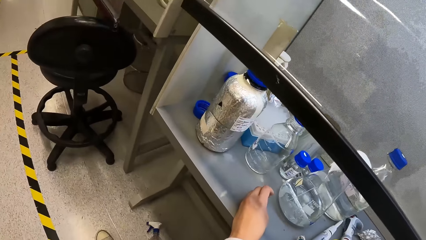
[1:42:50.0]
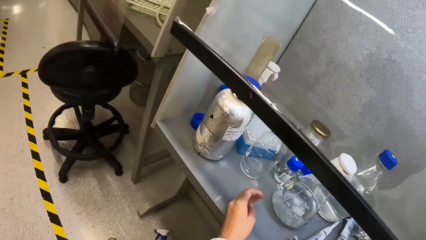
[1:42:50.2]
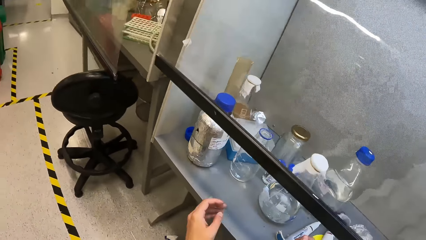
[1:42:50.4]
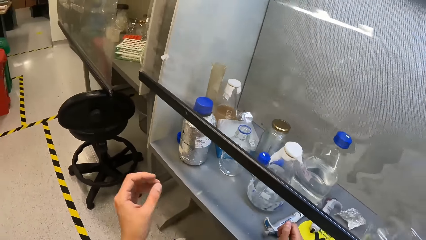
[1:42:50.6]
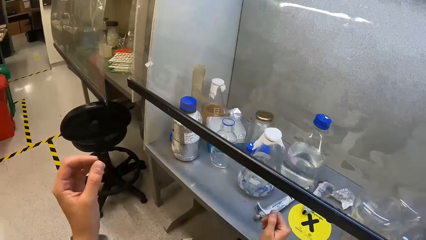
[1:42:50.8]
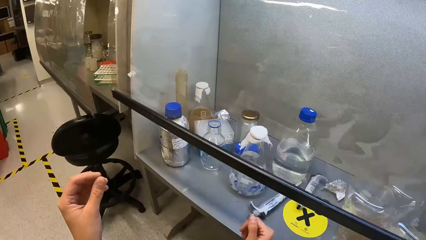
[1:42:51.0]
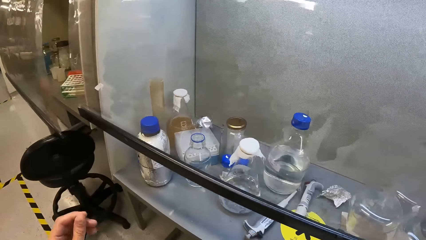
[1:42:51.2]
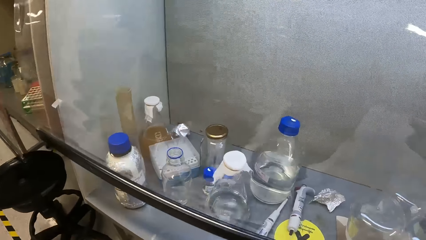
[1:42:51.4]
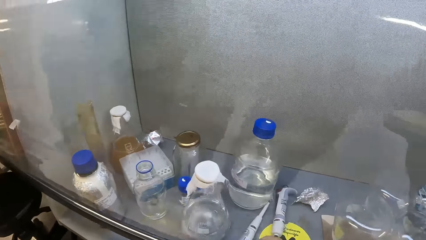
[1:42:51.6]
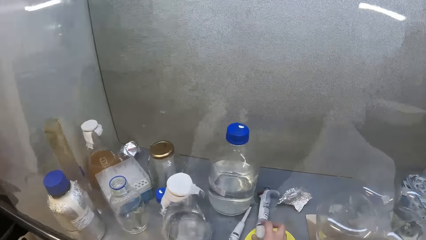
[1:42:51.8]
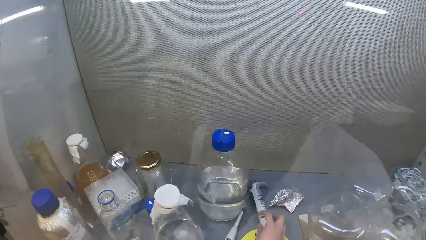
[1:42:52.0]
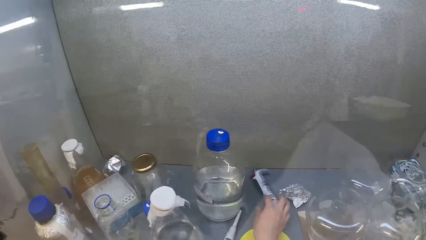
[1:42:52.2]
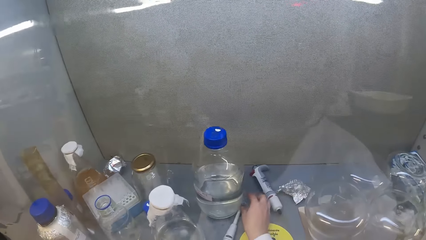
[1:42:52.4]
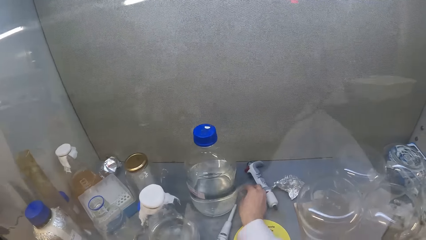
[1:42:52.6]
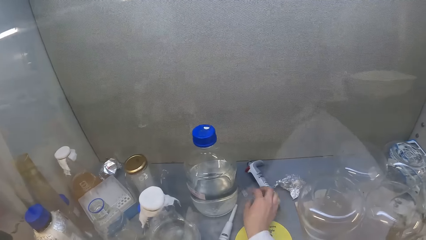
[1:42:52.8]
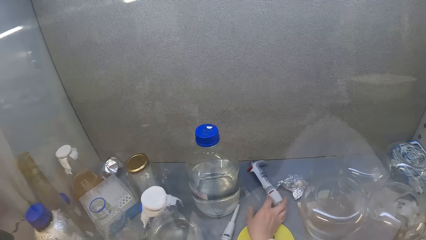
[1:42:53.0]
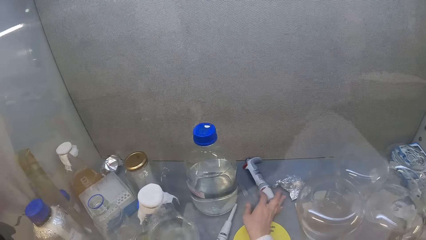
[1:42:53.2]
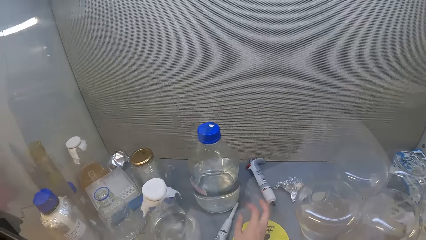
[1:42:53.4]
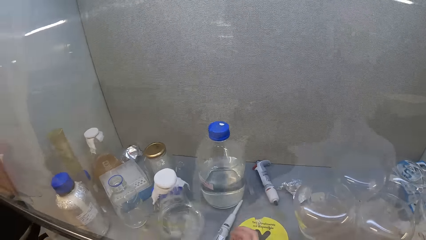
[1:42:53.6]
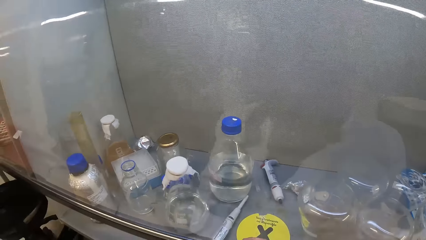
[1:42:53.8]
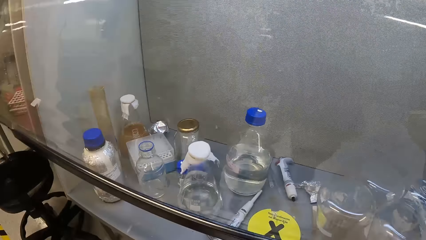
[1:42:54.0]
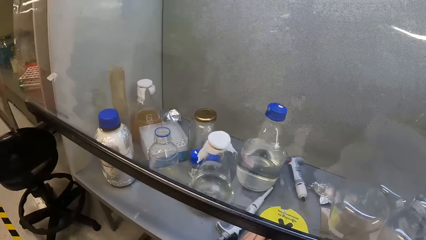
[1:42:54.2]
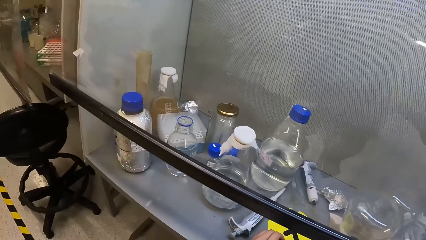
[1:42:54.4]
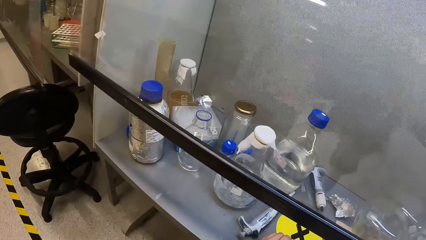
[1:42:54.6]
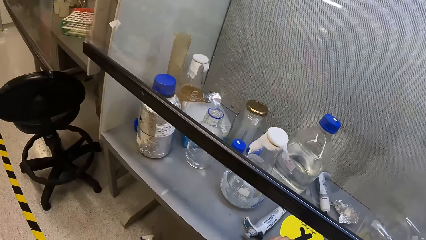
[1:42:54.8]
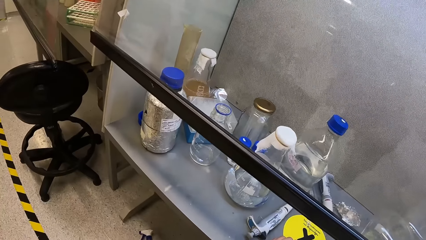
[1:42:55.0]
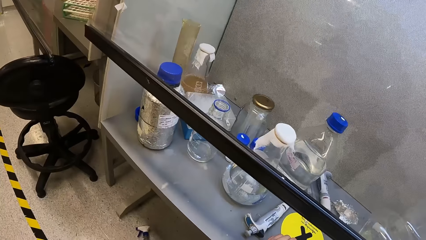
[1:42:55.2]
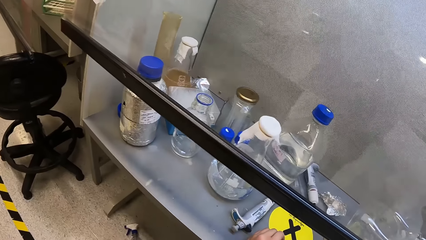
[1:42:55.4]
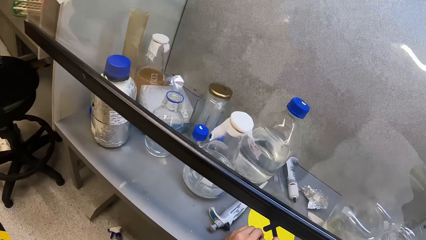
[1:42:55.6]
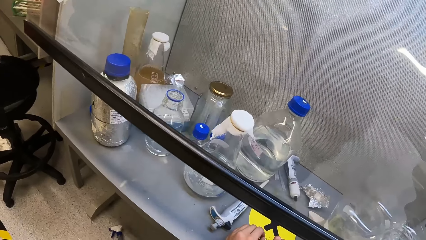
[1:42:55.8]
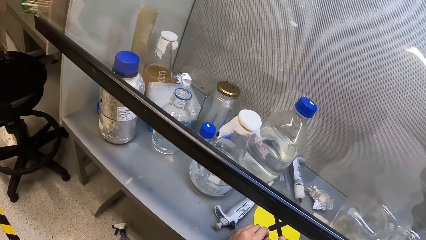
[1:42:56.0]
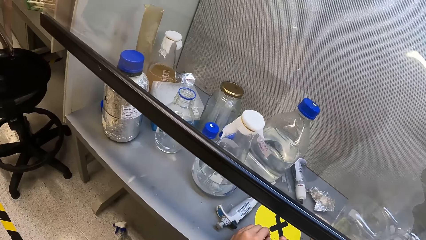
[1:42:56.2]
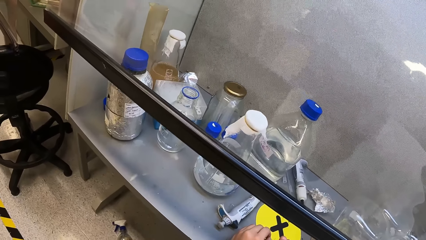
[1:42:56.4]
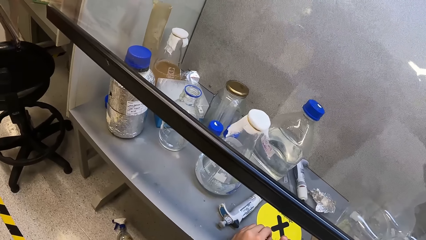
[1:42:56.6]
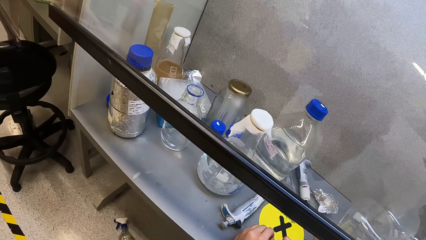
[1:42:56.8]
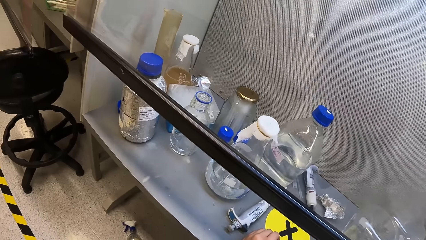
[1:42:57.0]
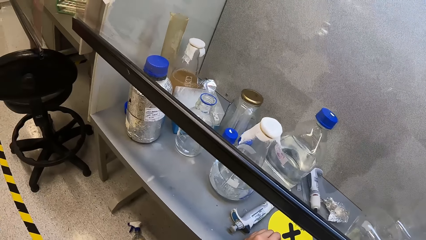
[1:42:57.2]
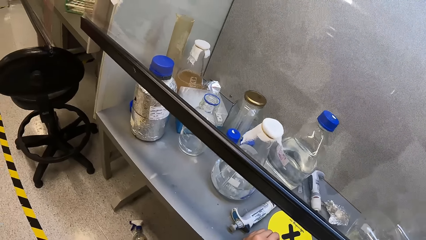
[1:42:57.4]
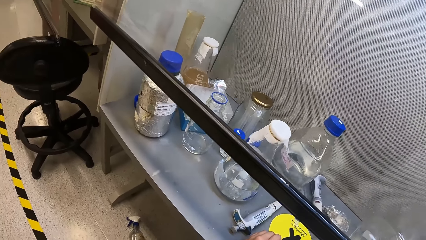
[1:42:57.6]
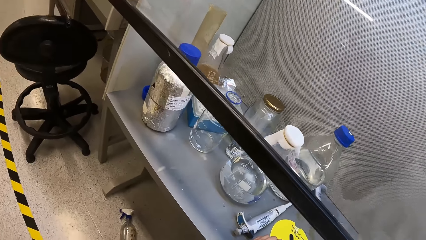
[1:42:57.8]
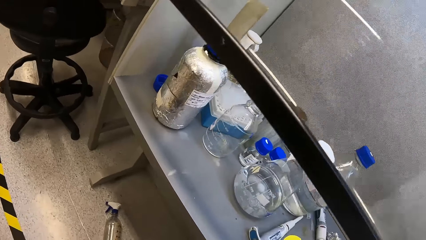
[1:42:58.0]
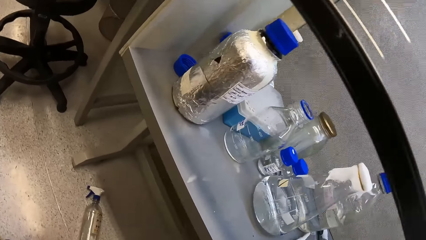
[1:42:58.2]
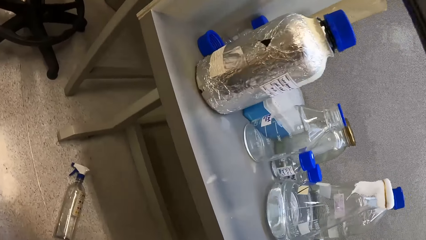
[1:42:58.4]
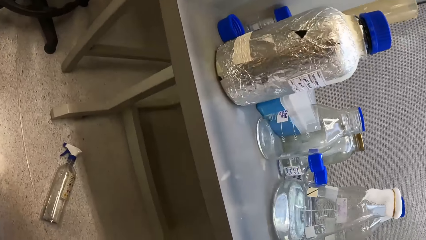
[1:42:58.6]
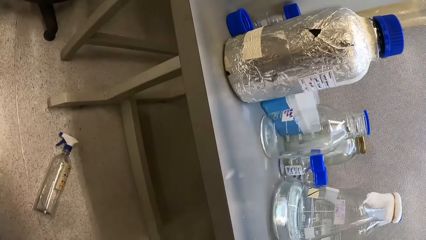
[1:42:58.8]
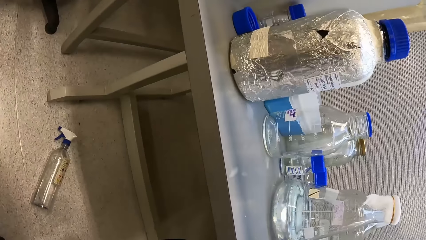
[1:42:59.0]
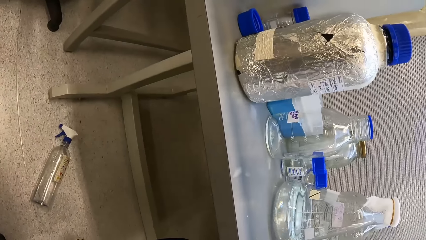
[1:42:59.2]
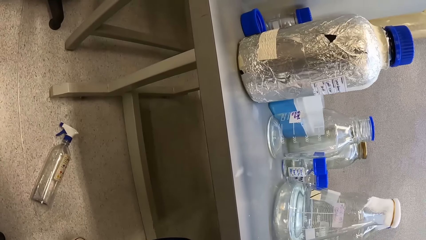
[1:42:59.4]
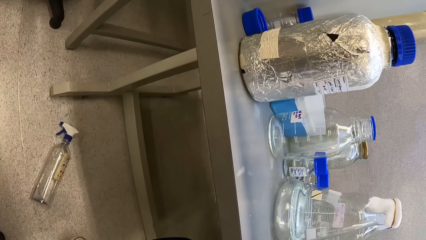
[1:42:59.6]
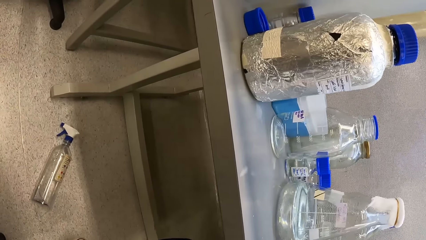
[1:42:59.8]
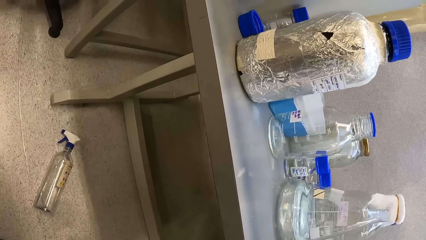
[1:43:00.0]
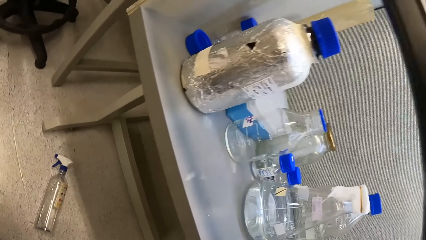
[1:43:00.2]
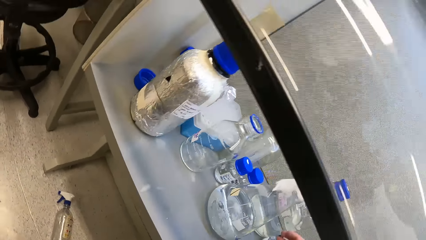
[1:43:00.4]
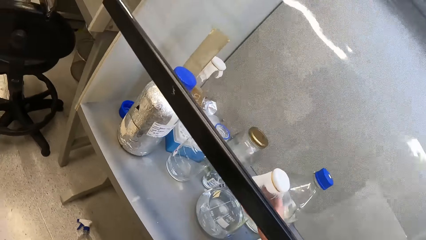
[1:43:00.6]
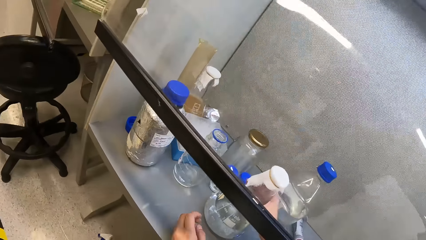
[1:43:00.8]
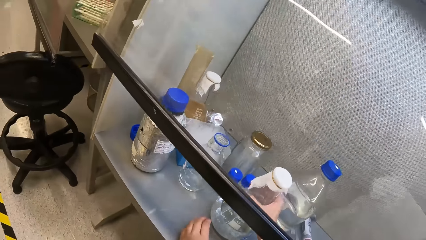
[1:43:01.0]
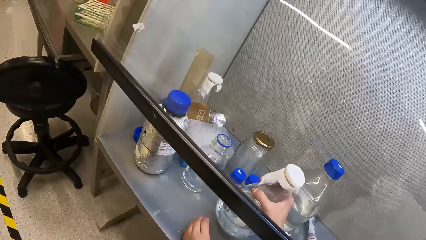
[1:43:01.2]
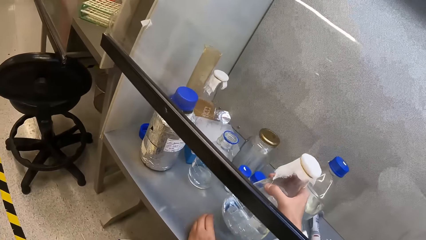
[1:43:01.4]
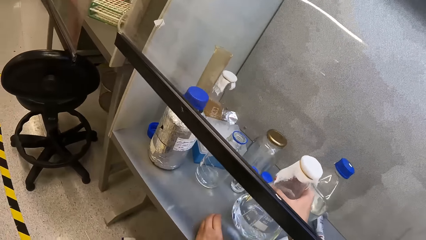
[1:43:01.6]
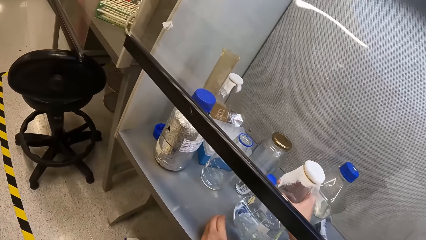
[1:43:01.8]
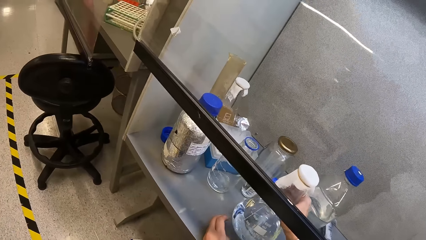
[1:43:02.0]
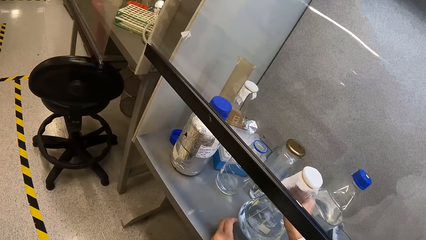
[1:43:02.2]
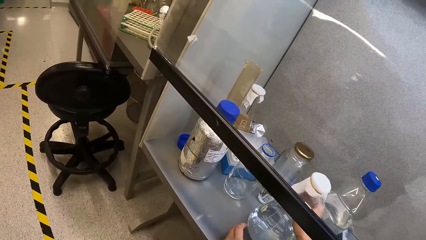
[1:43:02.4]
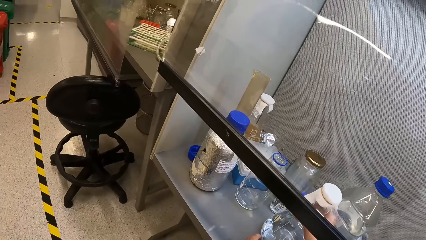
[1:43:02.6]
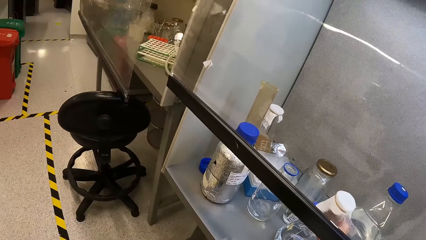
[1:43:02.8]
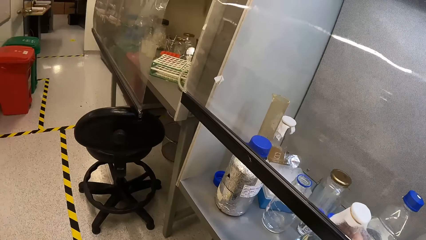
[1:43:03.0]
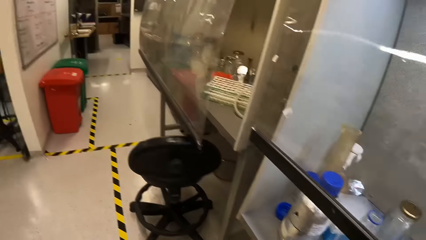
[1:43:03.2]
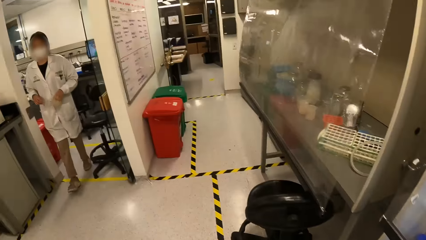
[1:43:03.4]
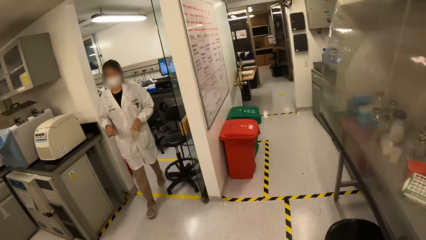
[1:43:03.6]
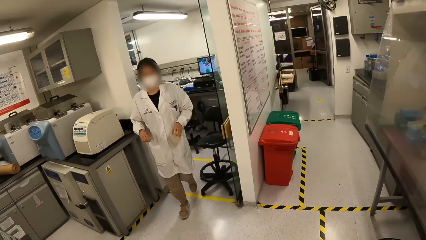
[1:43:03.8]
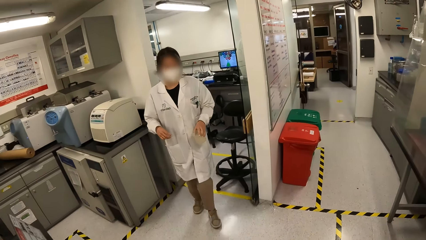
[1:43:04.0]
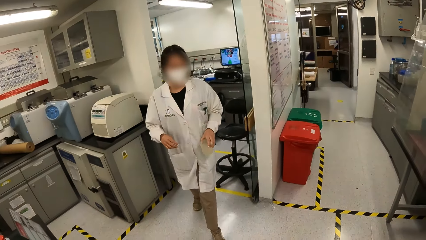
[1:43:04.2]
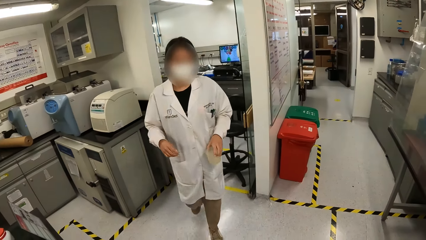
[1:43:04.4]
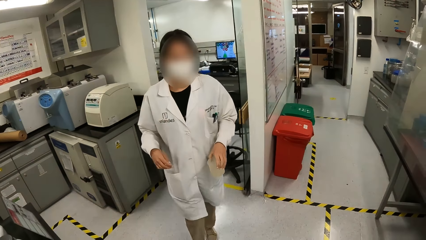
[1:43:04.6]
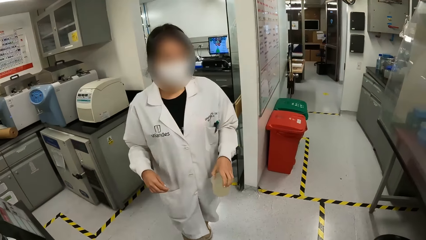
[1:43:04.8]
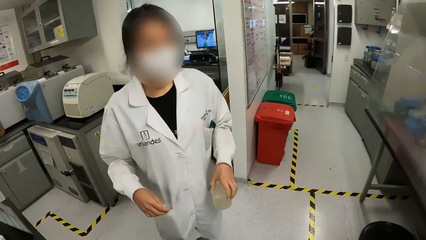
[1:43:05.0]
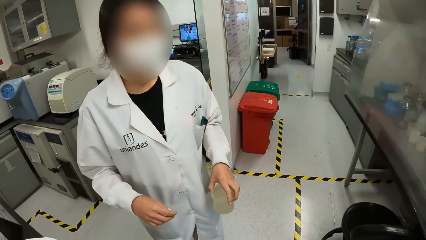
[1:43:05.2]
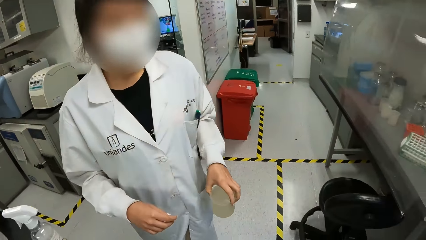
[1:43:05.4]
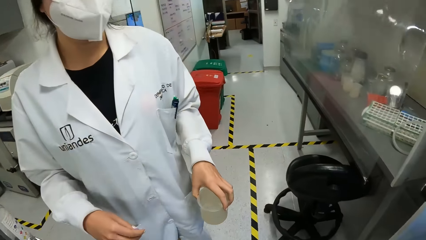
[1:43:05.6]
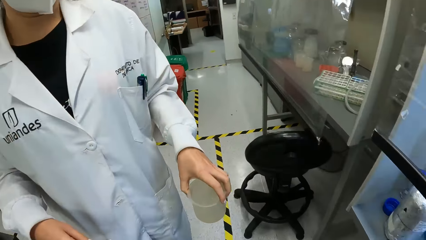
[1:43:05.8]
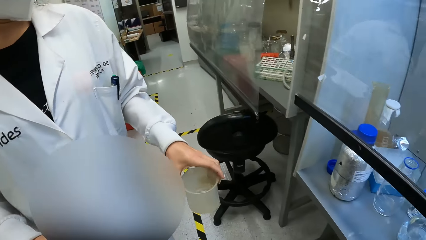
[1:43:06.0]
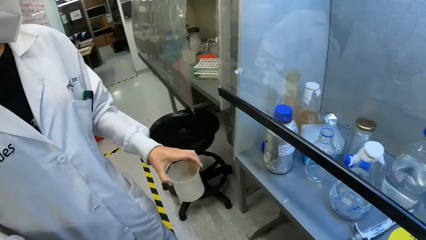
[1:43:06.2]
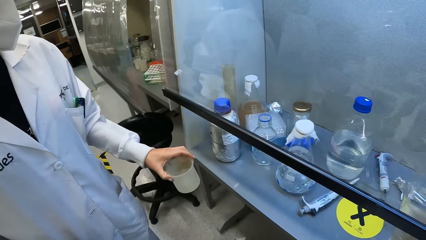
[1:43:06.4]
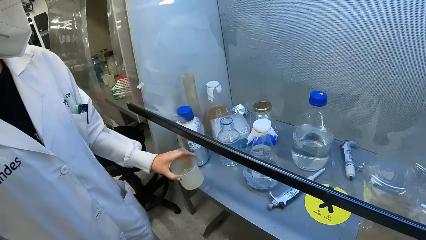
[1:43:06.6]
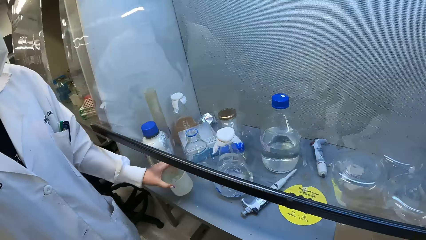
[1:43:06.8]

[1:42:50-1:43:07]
The camera wearer looks at the bottle. He looks around the room. He lifts his hand. He drags the dropper on the table. He looks around. He lifts the Erlenmeyer flask, shakes the Erlenmeyer flask, and looks around the room. A woman walks in the room.
